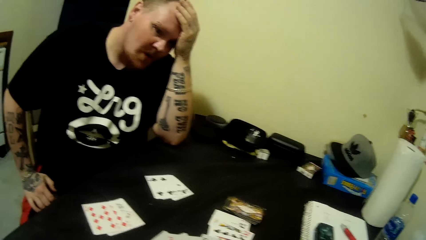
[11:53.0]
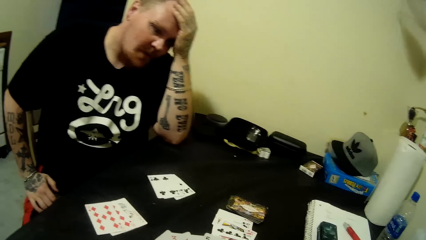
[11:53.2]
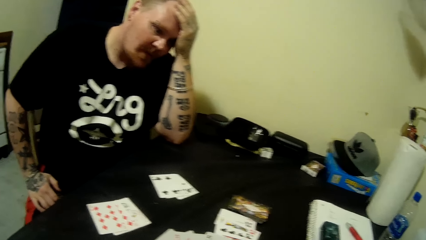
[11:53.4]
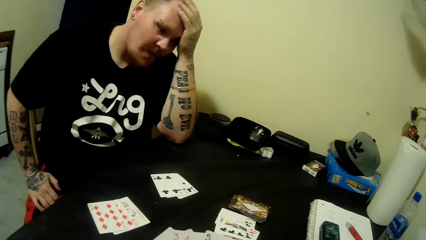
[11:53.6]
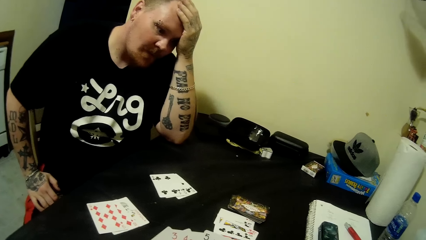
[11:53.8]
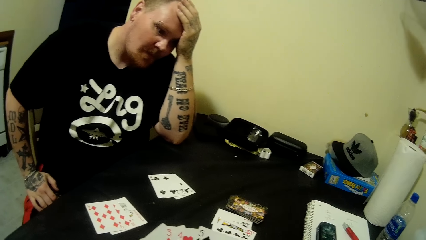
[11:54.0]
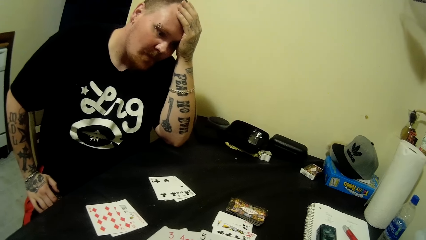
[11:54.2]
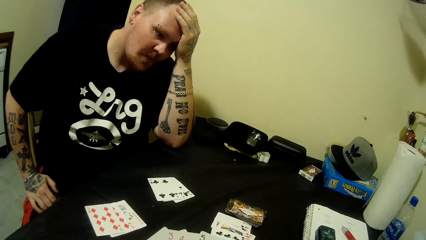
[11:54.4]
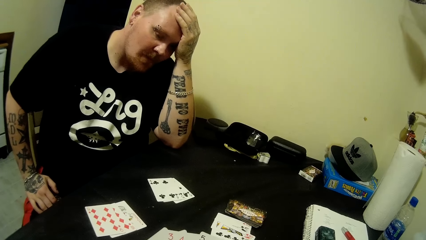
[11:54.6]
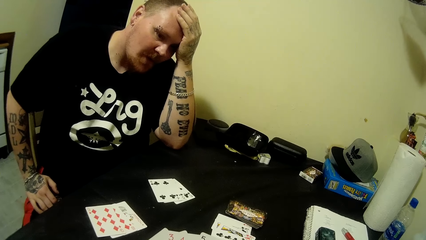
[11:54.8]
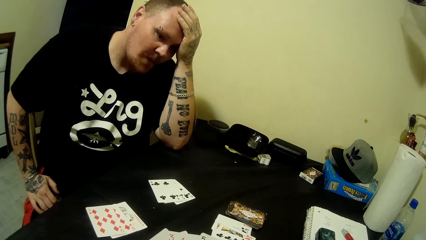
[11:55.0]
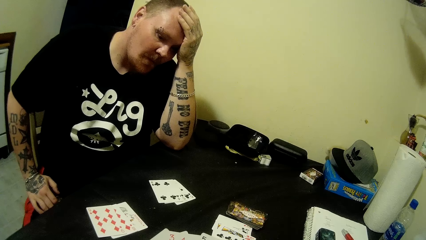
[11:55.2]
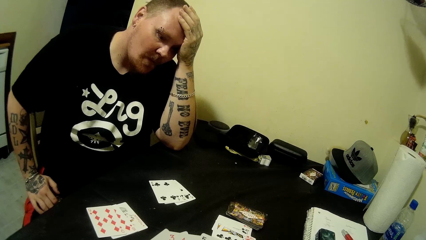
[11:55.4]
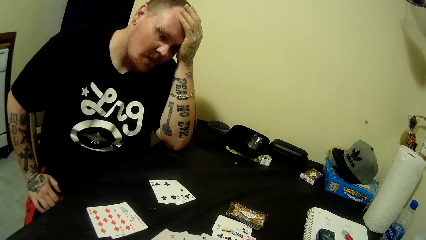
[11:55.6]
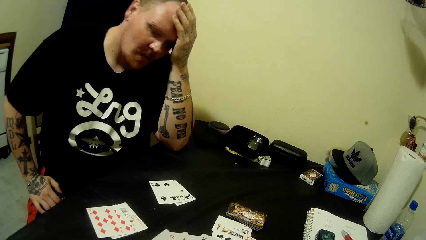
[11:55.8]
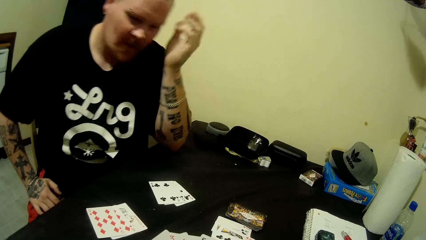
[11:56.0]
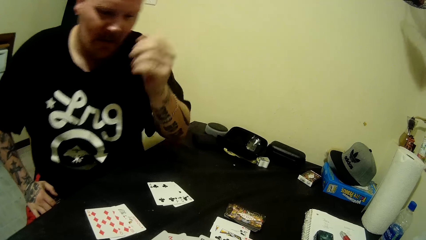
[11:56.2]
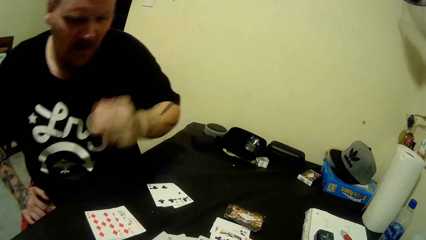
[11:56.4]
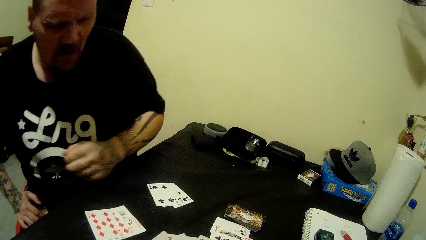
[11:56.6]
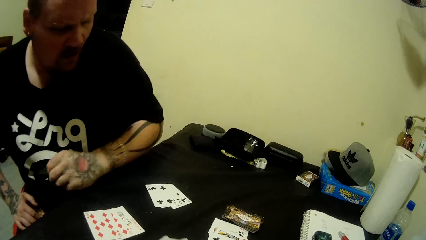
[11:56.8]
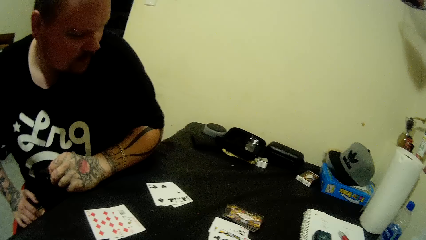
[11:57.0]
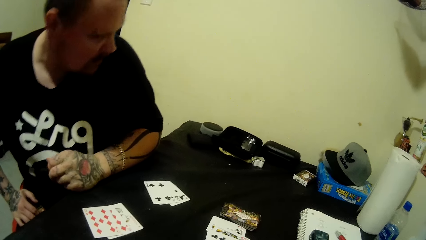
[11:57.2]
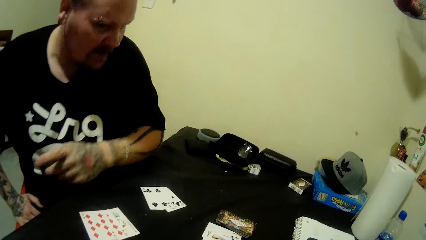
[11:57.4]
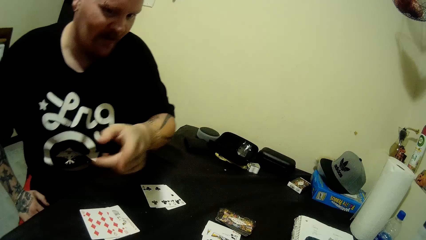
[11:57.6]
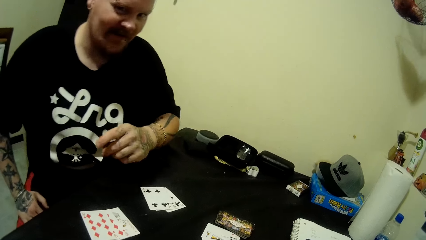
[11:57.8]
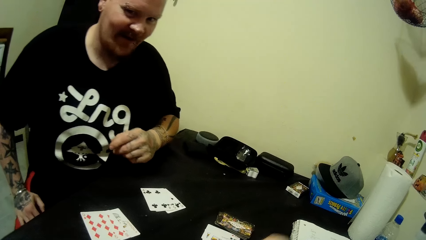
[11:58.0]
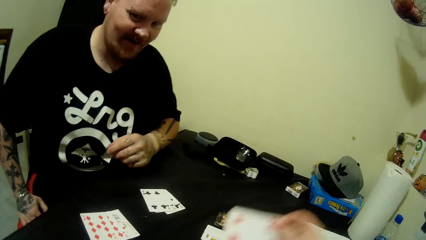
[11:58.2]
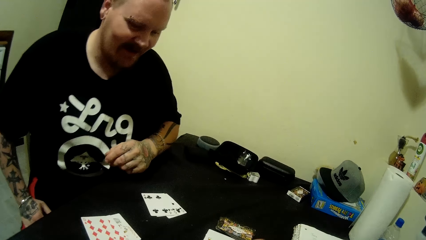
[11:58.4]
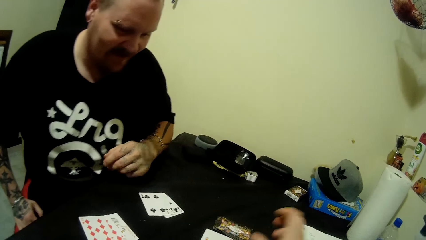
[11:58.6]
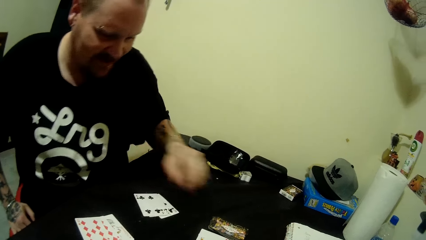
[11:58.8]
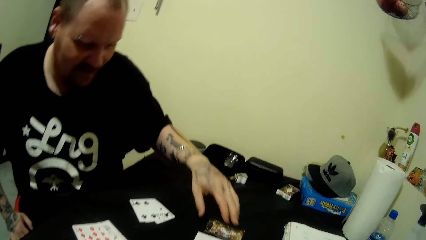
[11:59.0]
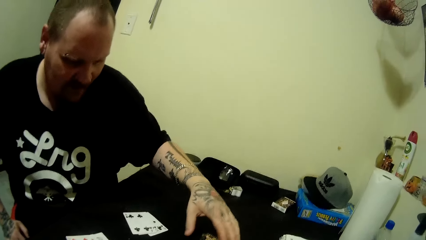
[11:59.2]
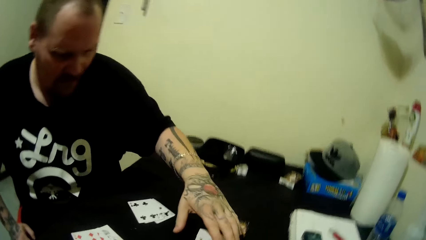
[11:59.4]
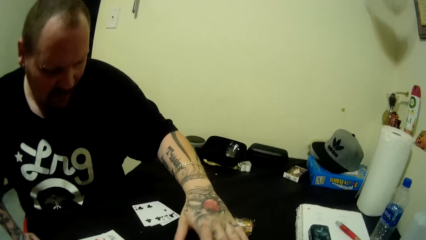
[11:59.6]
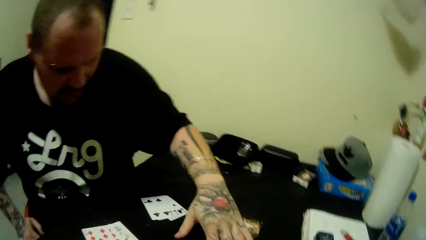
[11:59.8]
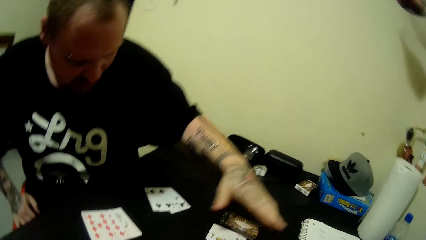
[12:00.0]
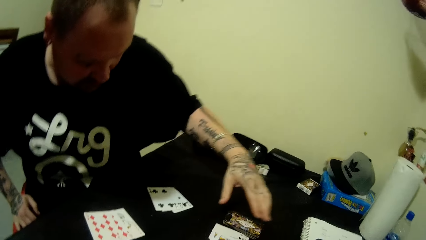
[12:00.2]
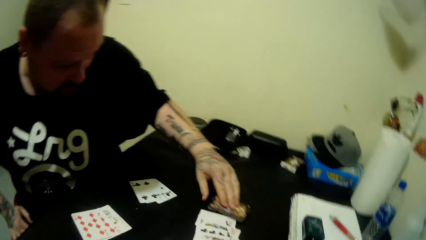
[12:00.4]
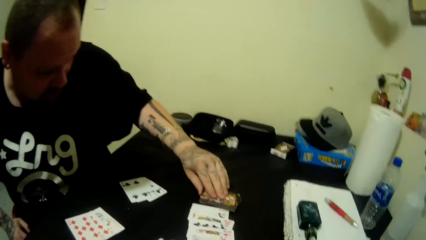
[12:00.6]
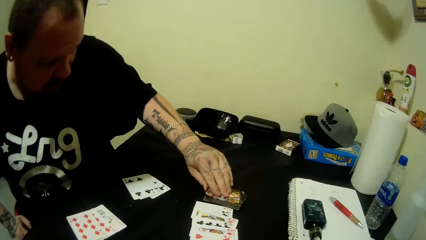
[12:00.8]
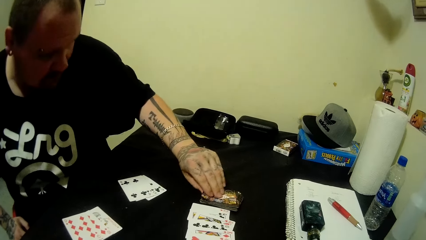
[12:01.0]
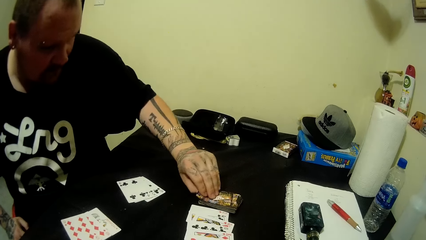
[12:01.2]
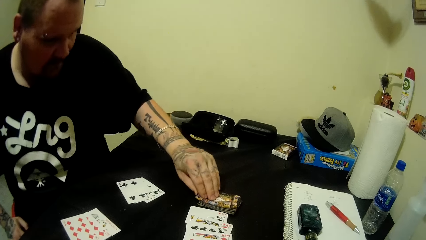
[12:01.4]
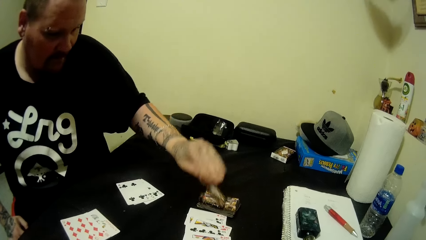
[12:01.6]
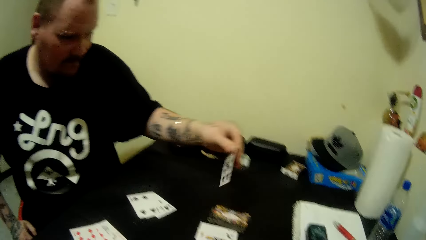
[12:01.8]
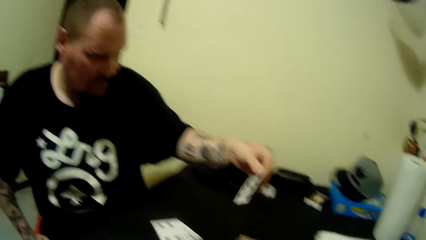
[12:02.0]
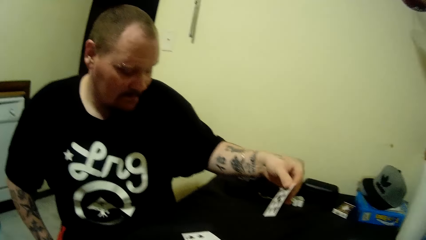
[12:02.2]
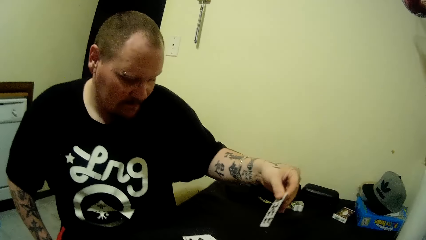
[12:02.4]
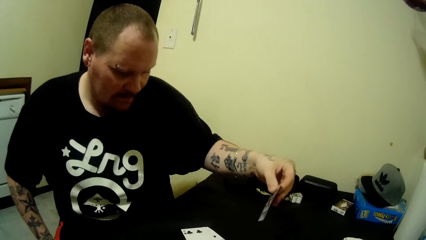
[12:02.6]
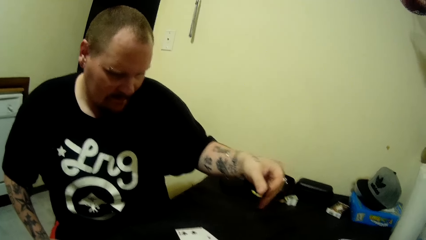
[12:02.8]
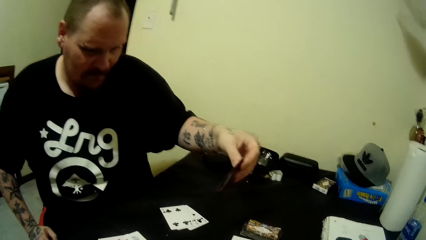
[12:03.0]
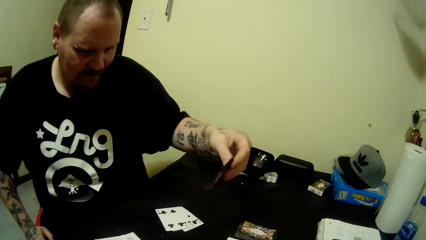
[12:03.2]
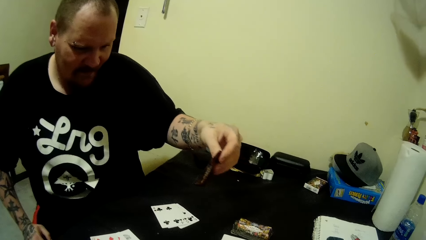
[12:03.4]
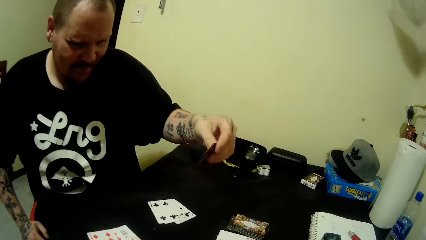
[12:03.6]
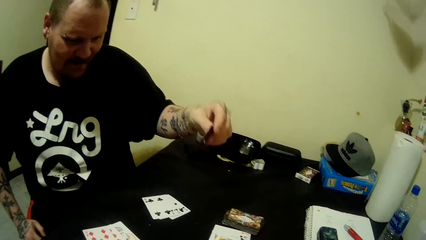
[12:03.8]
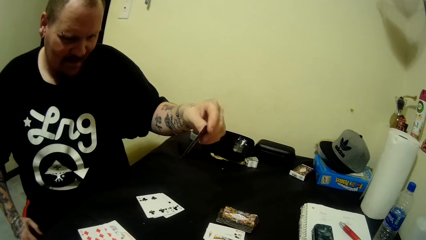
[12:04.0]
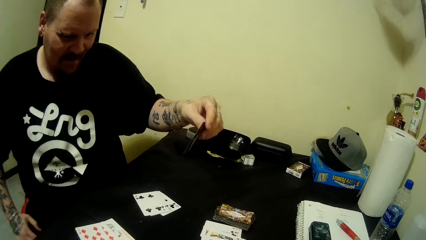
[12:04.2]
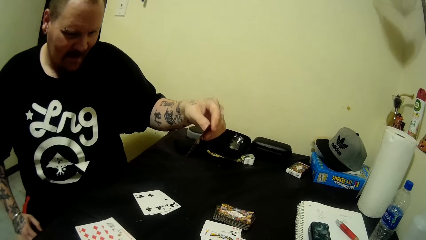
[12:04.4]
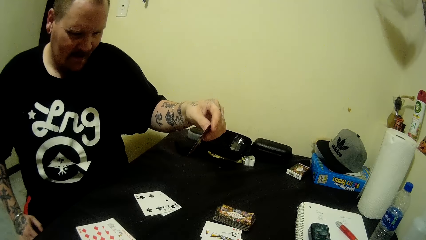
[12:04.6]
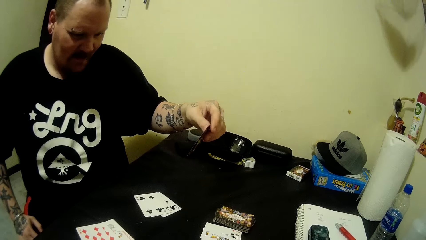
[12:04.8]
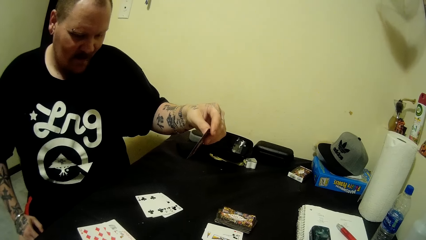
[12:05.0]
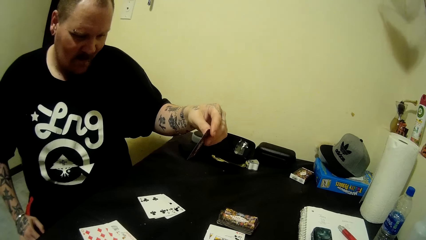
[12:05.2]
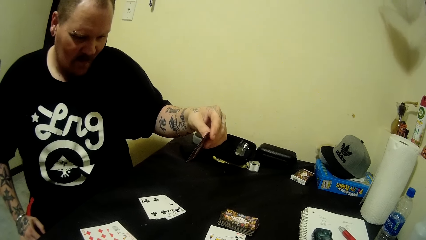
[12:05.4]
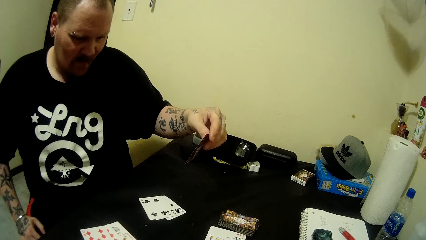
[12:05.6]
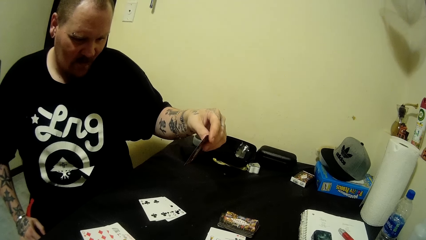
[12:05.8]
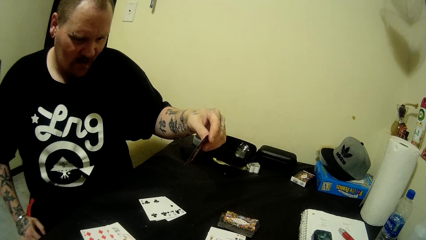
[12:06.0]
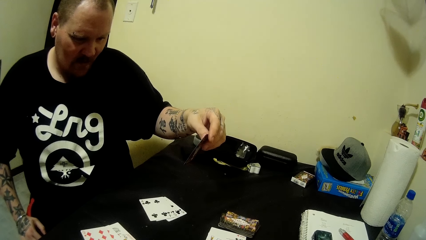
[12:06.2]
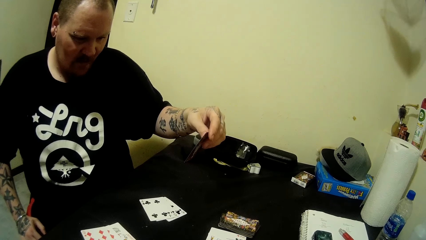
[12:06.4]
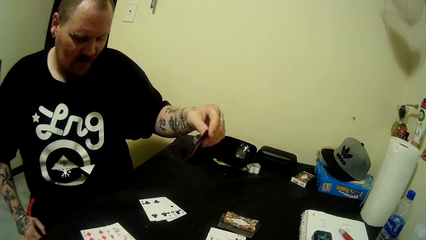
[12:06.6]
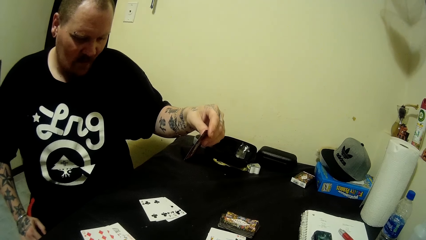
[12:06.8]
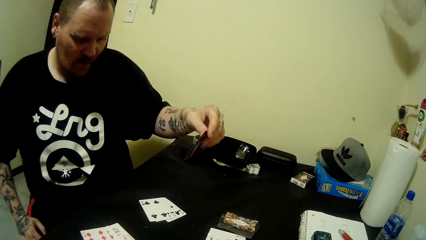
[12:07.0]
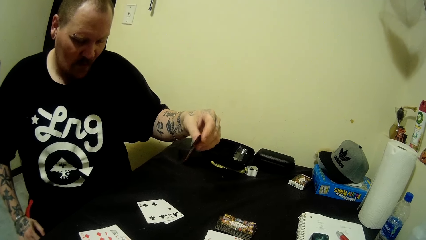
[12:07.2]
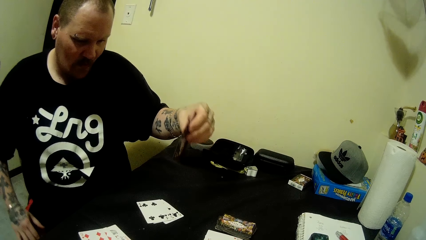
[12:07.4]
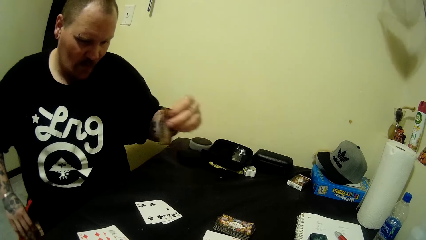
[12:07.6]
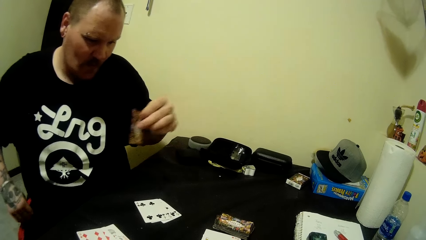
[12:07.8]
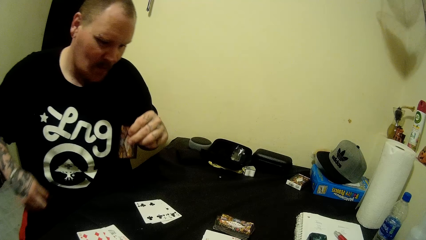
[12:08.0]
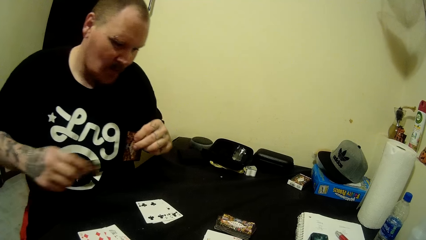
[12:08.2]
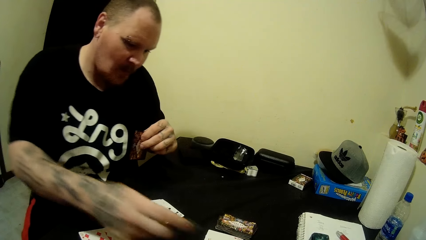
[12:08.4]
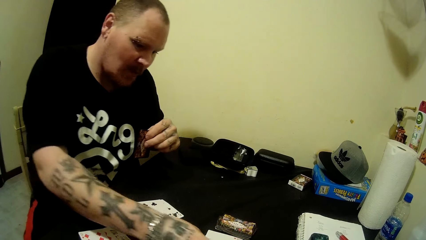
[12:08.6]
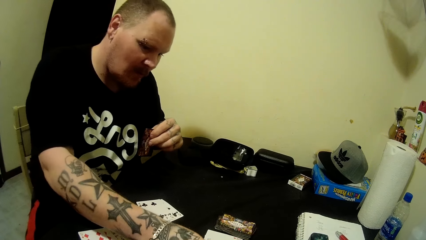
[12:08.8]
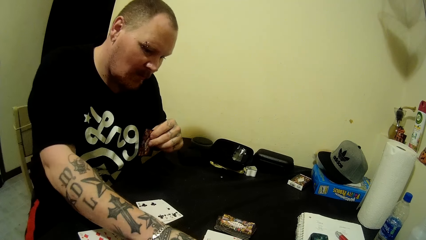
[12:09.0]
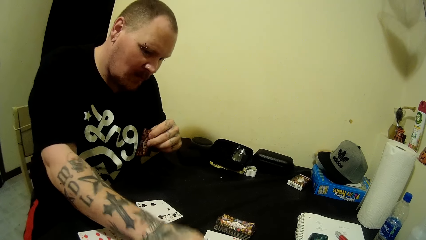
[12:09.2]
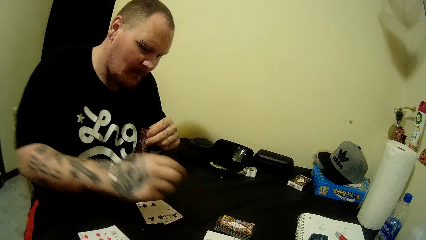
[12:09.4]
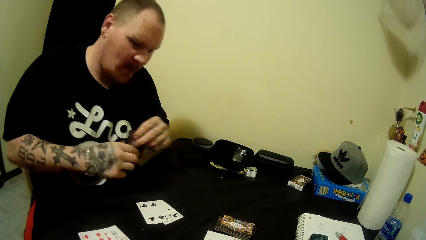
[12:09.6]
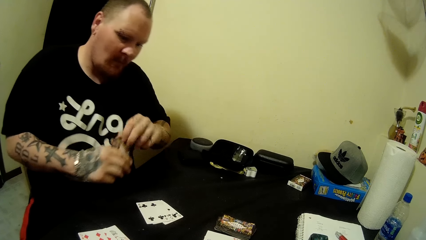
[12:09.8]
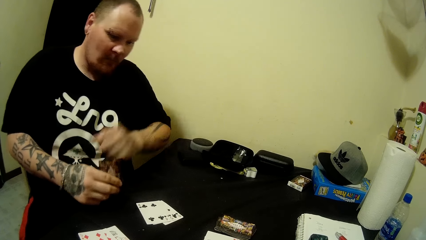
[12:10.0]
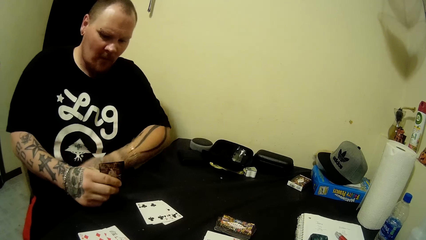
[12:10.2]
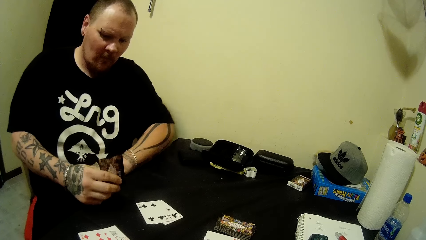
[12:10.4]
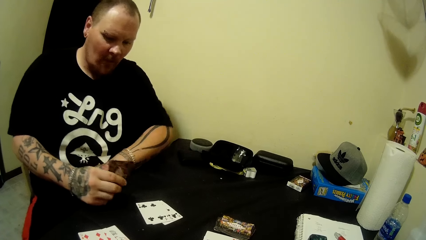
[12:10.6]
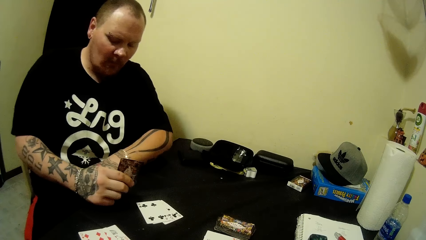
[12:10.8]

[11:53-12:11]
The camera wearer looks at the cards. A man moves around and rests his left arm on the table. The camera wearer looks around. The man uses gestures. The camera wearer pulls a card. She drops the card on the table with her right hand. The man looks around. The camera wearer looks around. The man moves his hand around the table. He picks up a card on the table with his left hand. He looks at the card. He looks around. He moves around. He touches the cards on the table with his right hand. He holds a card on the table. He moves backwards. He passes the card in his left hand to his right hand. He looks around.
